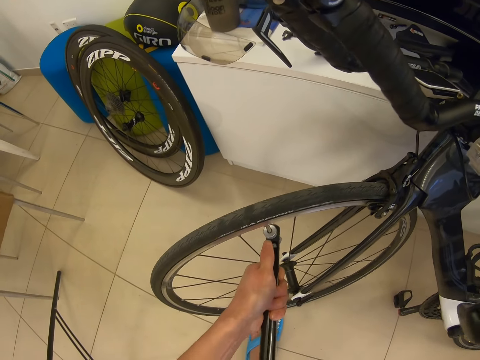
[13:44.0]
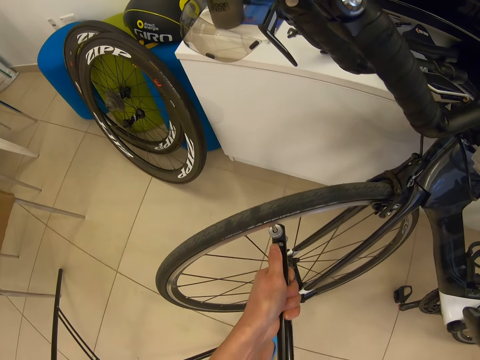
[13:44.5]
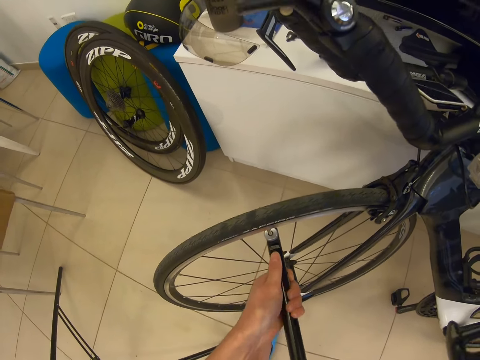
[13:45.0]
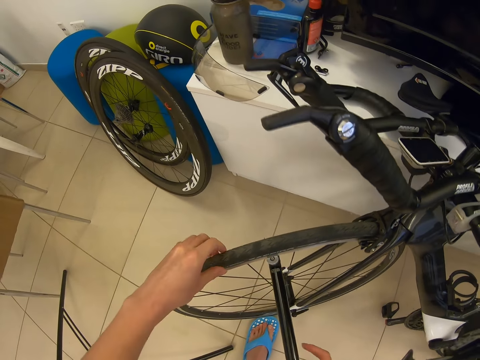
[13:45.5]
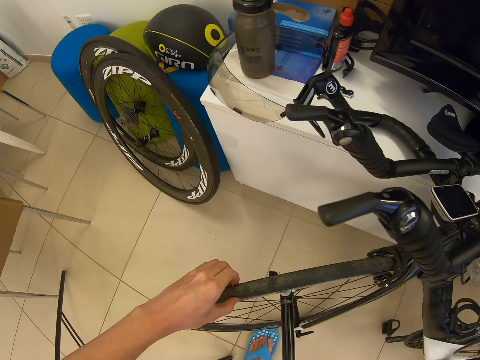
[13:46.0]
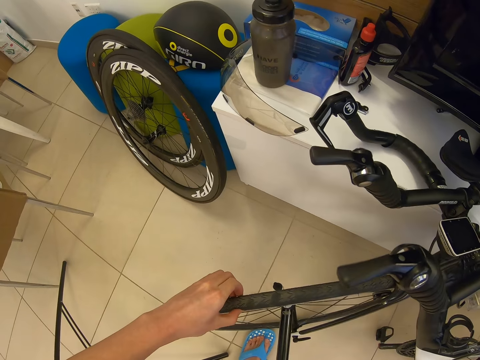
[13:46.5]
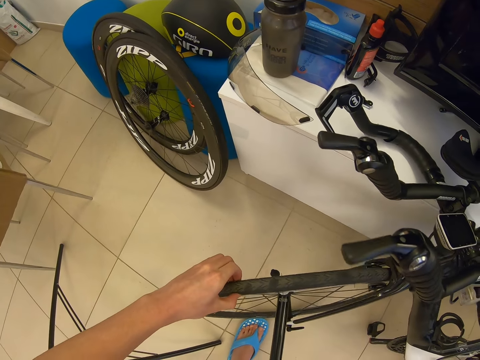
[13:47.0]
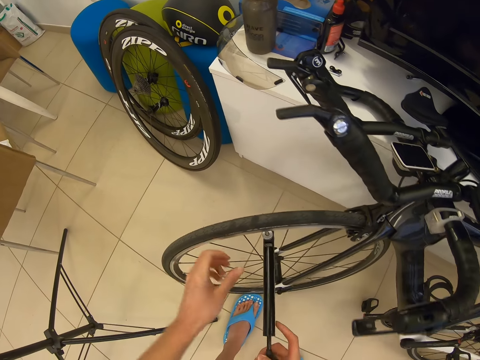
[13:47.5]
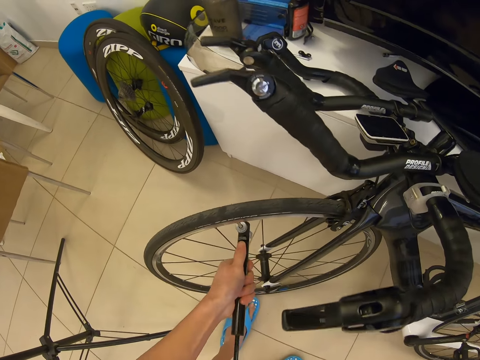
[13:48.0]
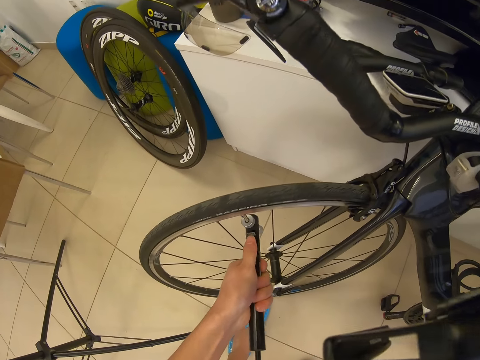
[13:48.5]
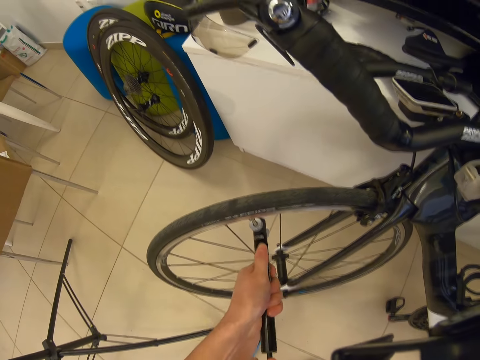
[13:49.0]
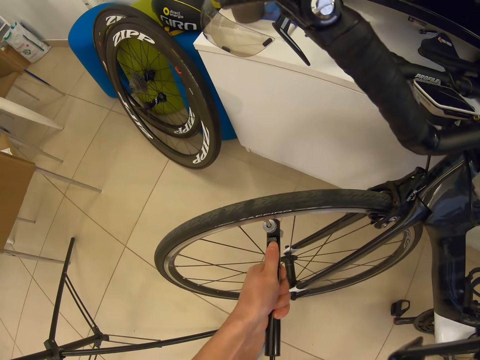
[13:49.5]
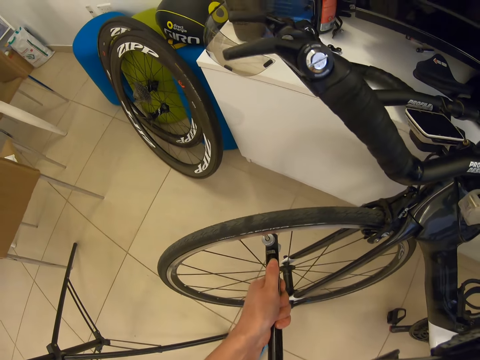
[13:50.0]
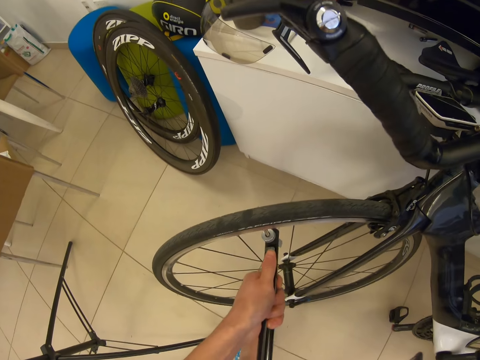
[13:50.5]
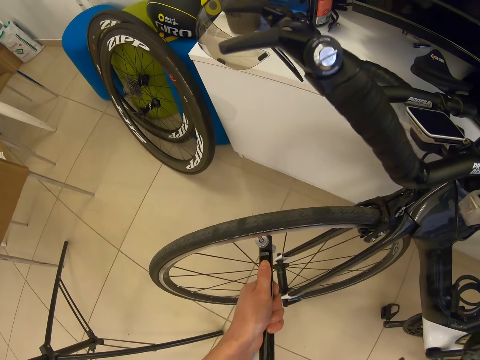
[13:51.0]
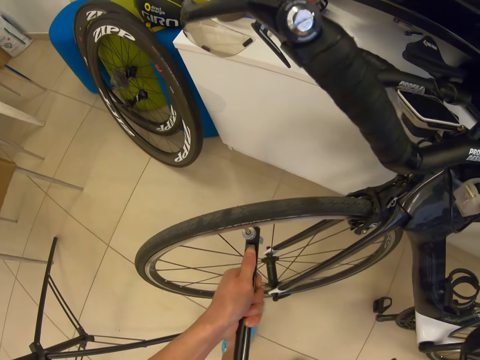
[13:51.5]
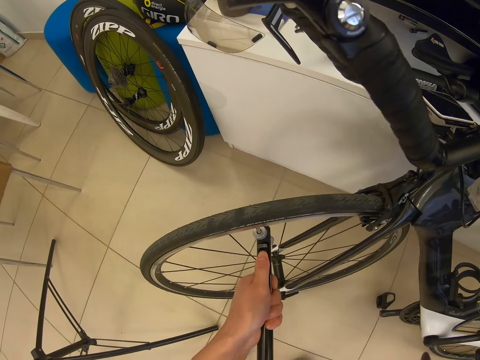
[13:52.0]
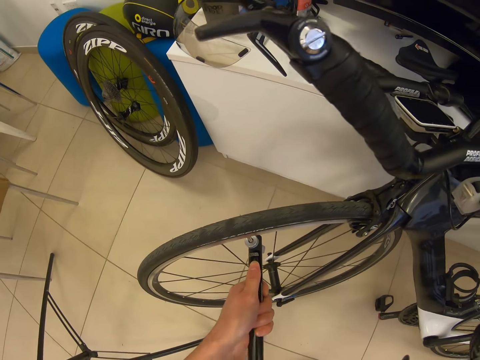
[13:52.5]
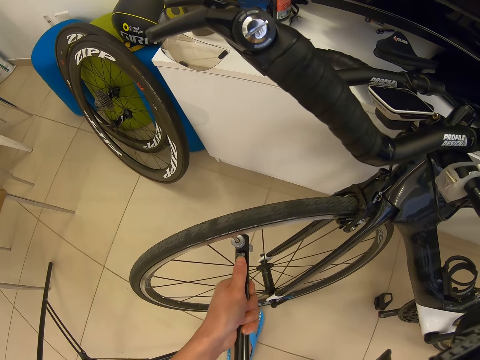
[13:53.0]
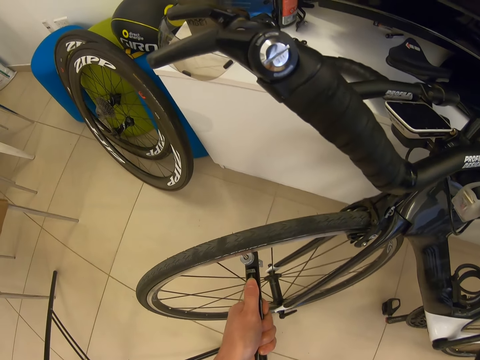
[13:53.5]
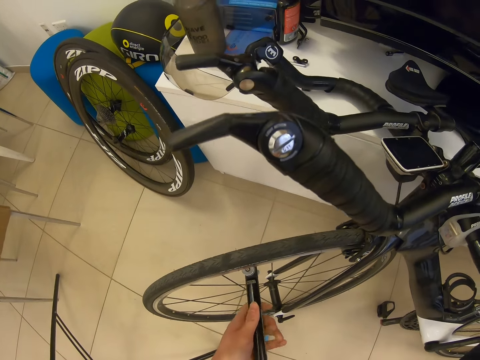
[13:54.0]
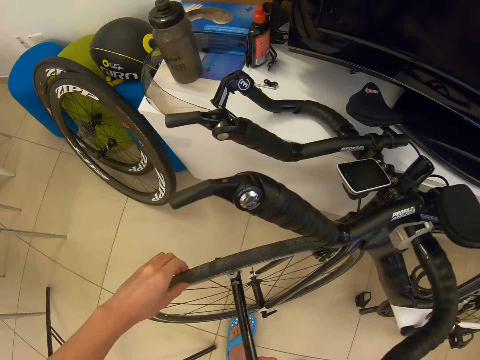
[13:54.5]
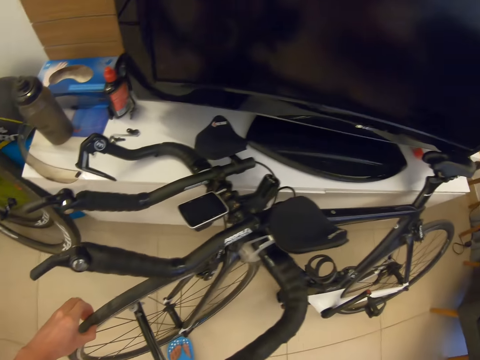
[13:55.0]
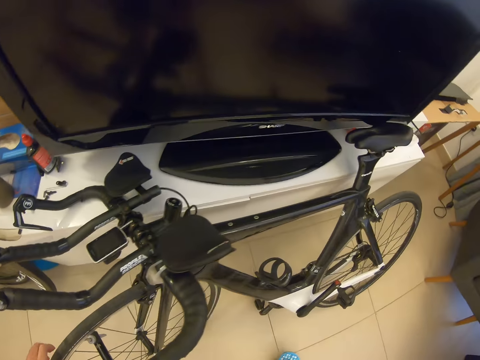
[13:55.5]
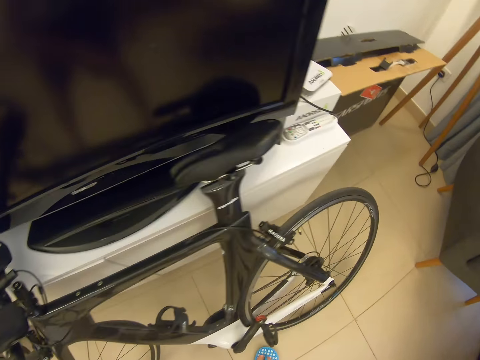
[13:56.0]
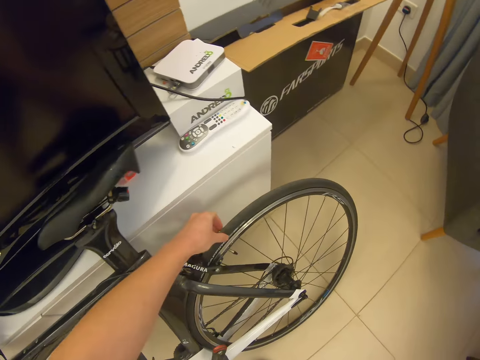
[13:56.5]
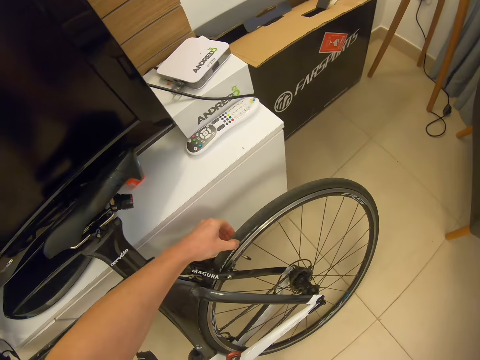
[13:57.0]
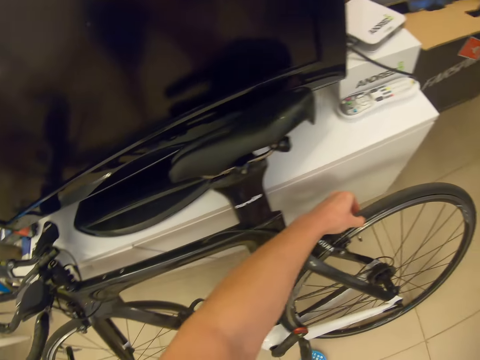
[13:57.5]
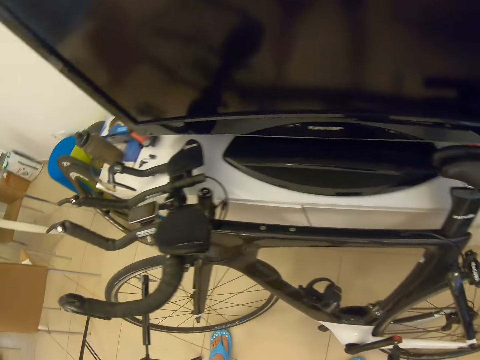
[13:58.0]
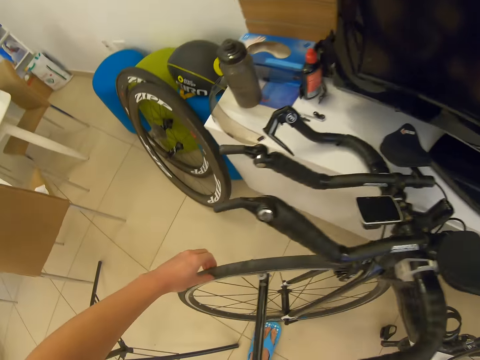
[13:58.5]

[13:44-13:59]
The camera wearer touches the bicycle tire. They pump air in the bicycle tire. They touch the bicycle tire.

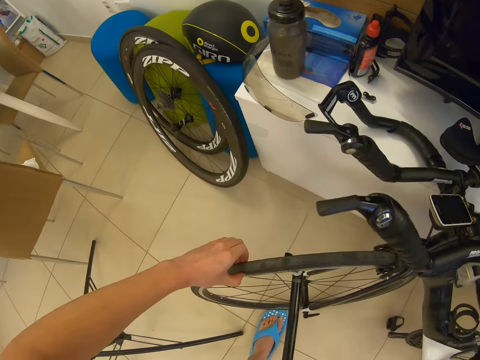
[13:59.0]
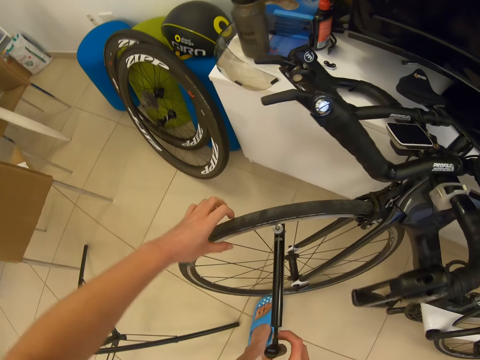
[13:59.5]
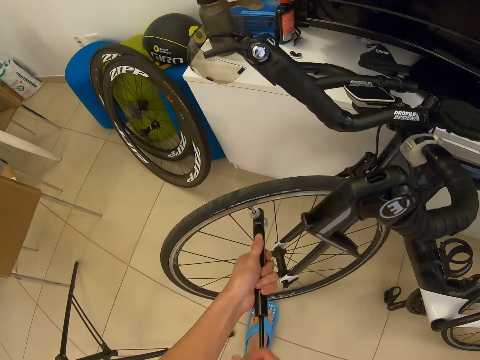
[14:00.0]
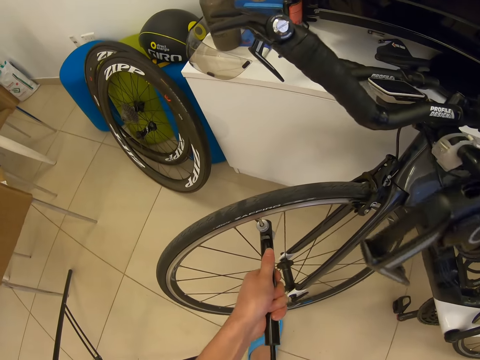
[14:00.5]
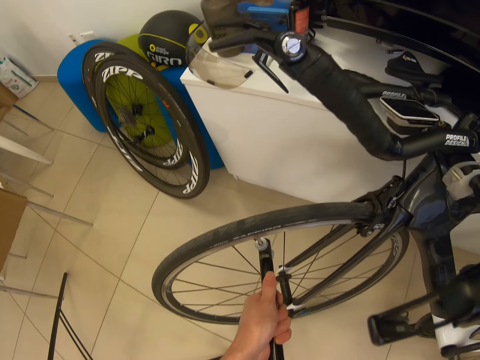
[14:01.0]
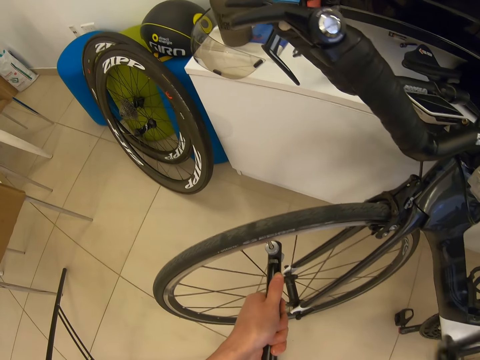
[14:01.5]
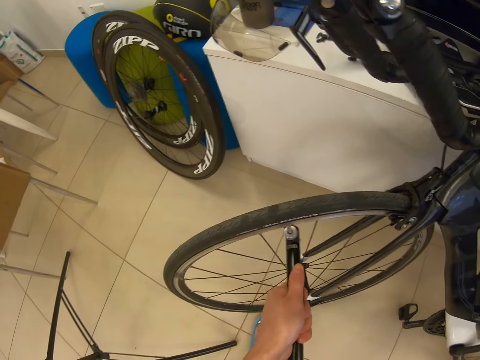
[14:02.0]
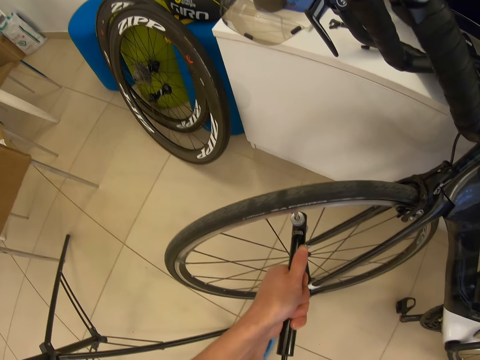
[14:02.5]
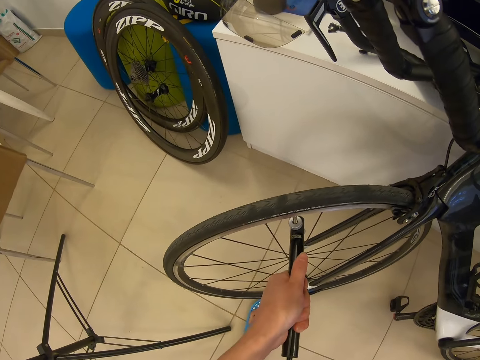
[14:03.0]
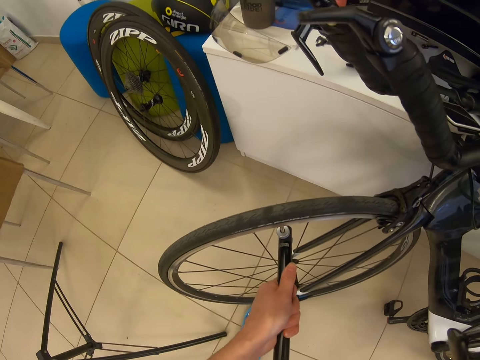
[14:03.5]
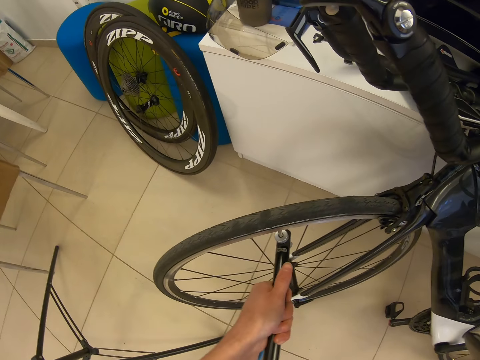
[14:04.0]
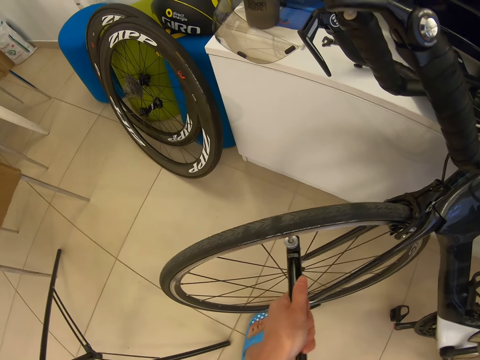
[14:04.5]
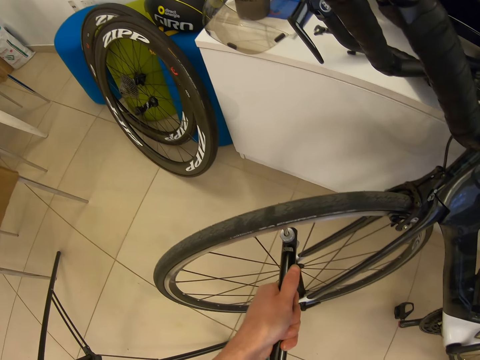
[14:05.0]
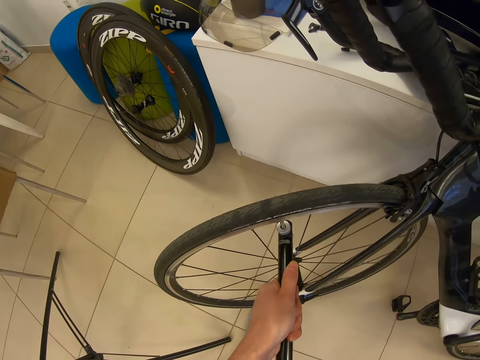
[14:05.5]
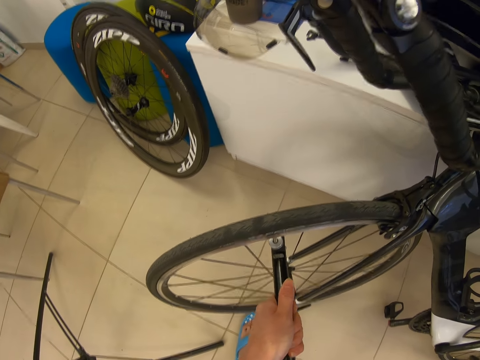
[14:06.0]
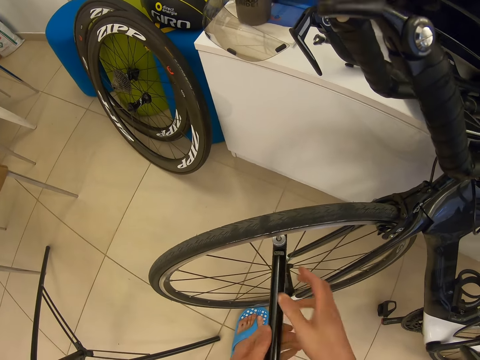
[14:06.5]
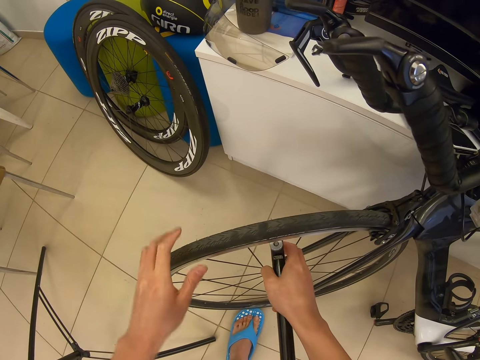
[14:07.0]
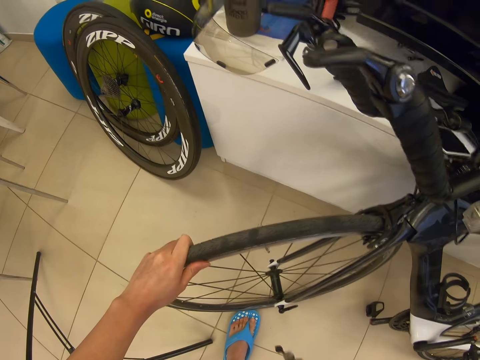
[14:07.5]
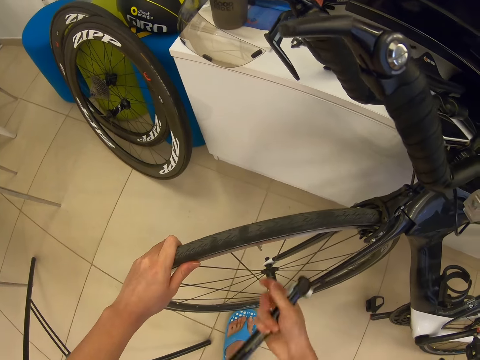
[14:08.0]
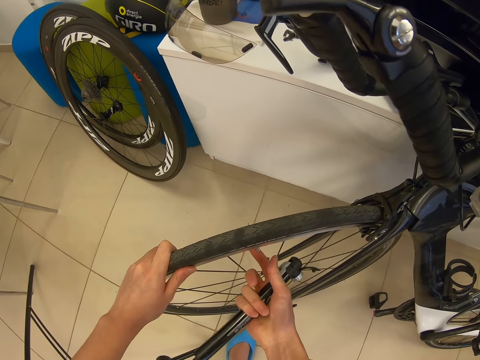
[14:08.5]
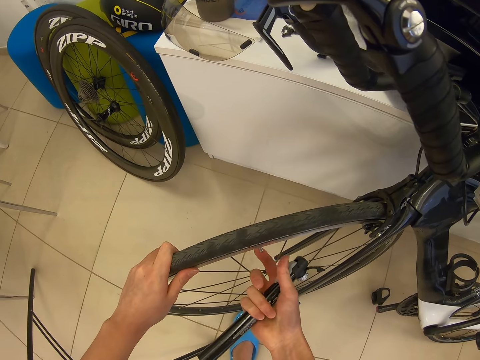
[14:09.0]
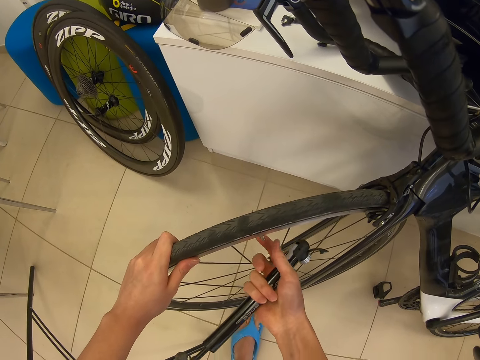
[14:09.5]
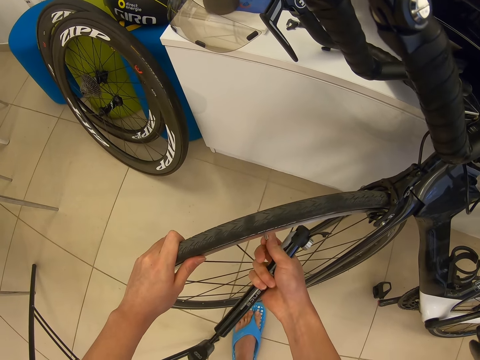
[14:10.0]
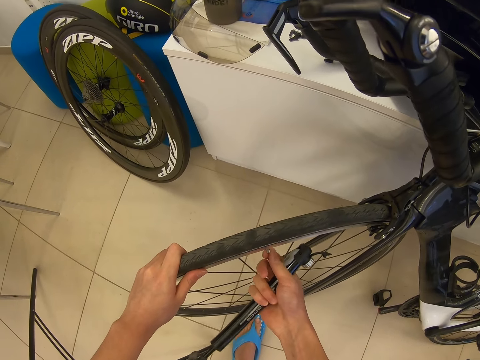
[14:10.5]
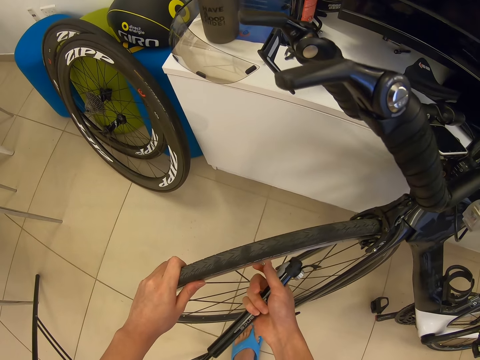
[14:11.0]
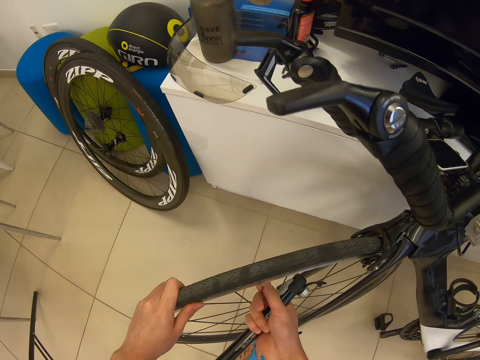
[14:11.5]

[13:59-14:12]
The camera wearer pumps air in the bicycle tire. They remove the pump from the bicycle tire. They tighten the valve on the bicycle tire. They hold the pump.
